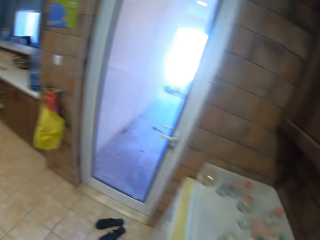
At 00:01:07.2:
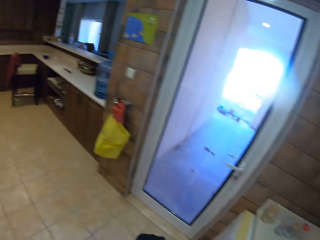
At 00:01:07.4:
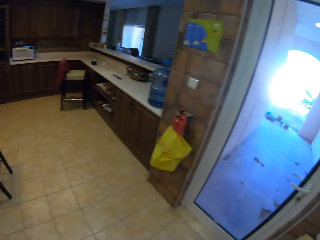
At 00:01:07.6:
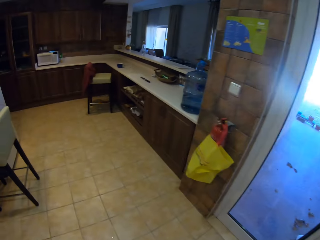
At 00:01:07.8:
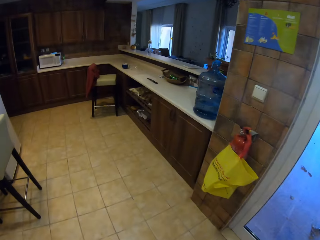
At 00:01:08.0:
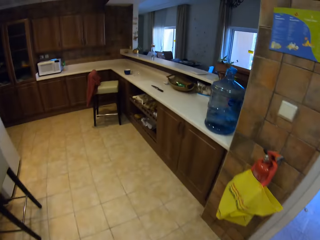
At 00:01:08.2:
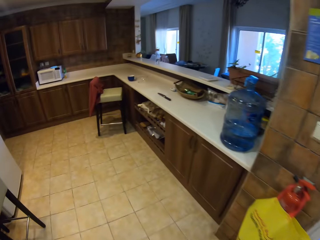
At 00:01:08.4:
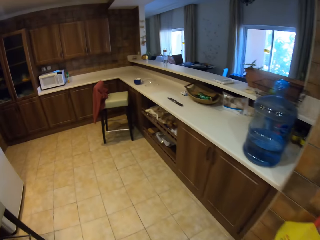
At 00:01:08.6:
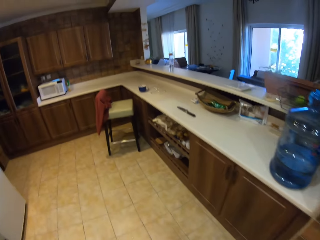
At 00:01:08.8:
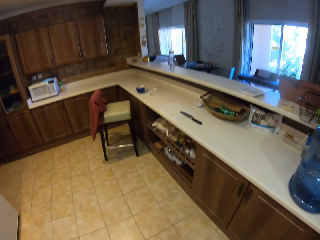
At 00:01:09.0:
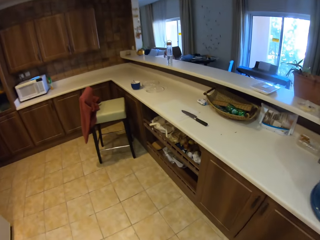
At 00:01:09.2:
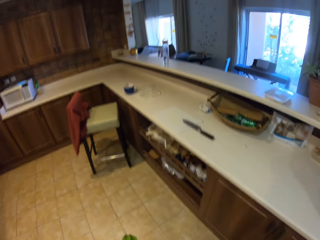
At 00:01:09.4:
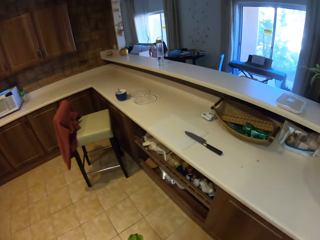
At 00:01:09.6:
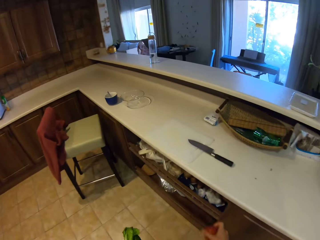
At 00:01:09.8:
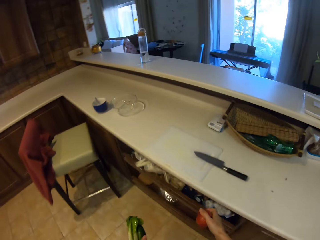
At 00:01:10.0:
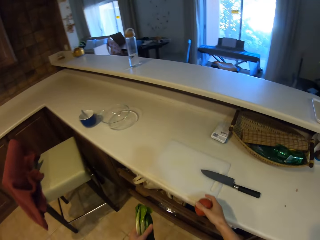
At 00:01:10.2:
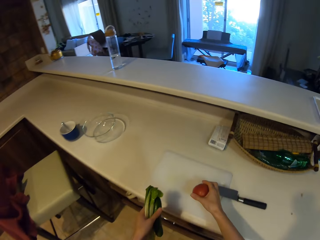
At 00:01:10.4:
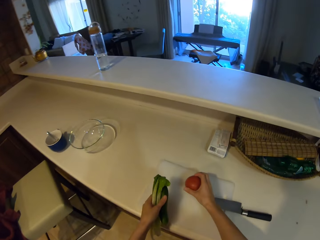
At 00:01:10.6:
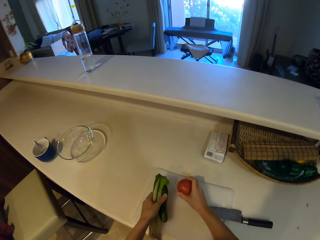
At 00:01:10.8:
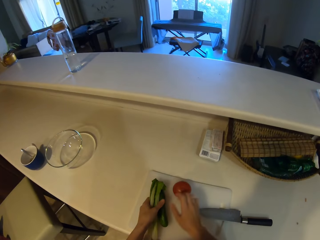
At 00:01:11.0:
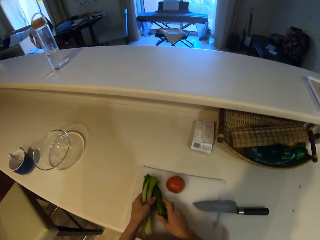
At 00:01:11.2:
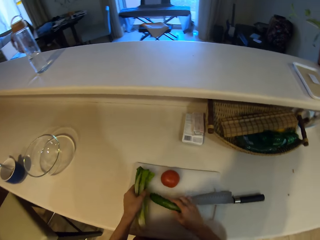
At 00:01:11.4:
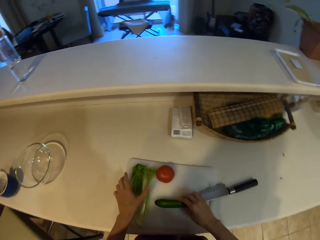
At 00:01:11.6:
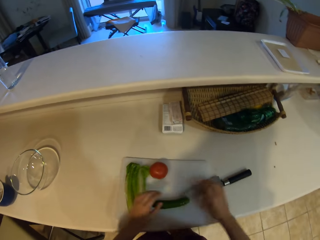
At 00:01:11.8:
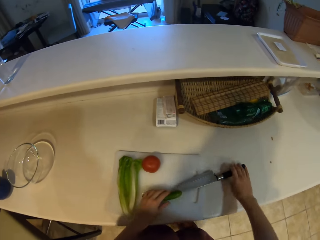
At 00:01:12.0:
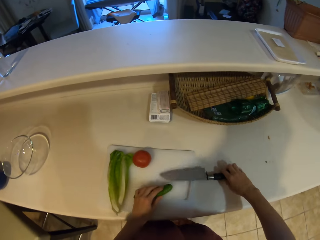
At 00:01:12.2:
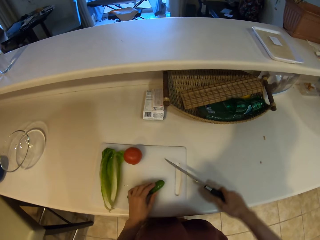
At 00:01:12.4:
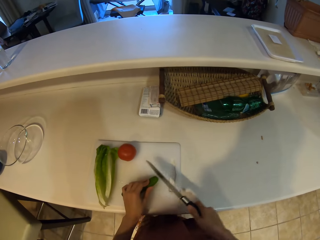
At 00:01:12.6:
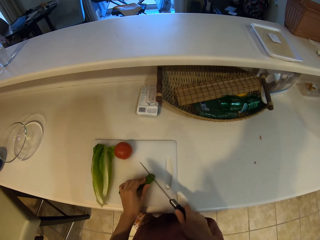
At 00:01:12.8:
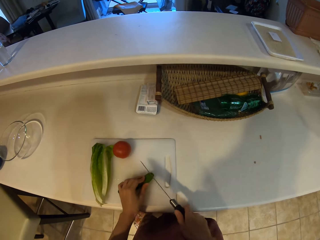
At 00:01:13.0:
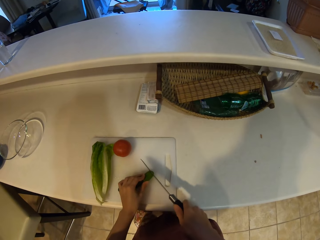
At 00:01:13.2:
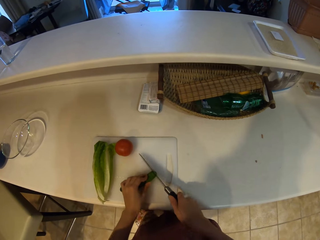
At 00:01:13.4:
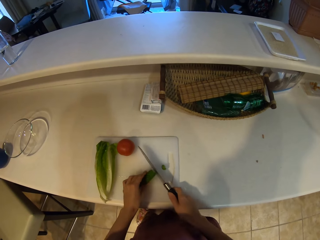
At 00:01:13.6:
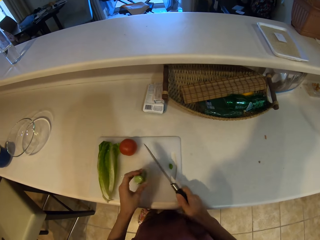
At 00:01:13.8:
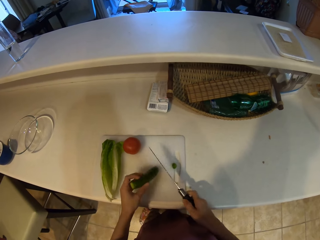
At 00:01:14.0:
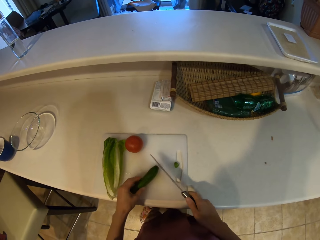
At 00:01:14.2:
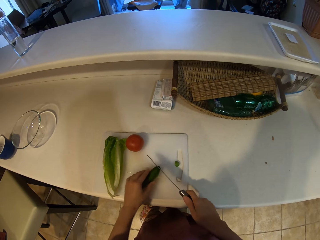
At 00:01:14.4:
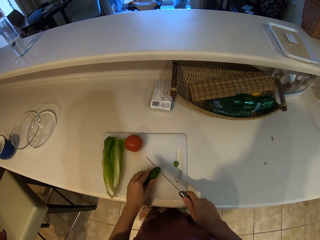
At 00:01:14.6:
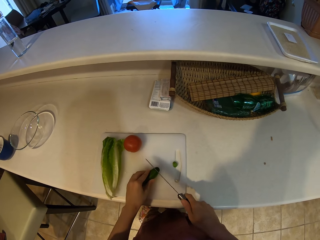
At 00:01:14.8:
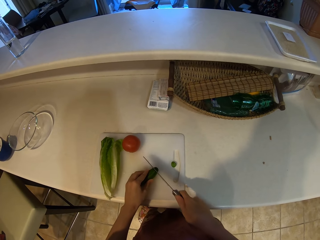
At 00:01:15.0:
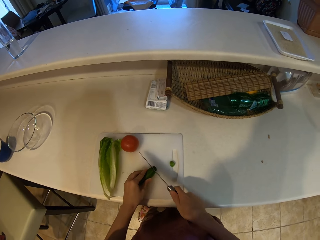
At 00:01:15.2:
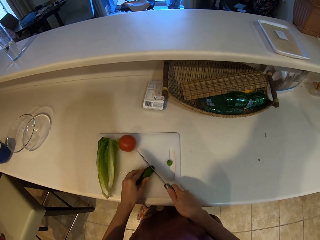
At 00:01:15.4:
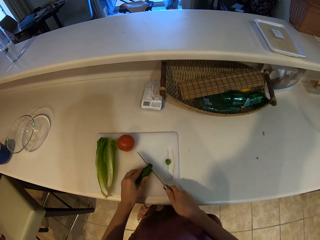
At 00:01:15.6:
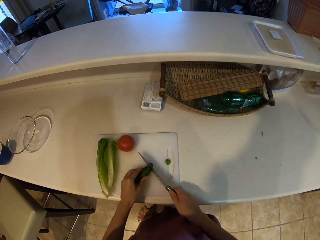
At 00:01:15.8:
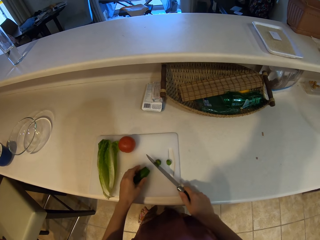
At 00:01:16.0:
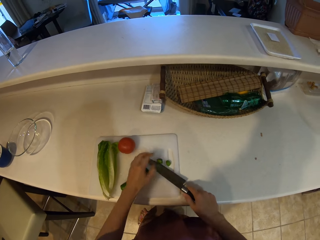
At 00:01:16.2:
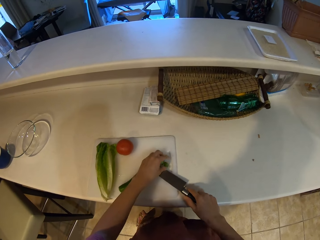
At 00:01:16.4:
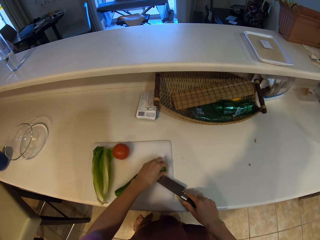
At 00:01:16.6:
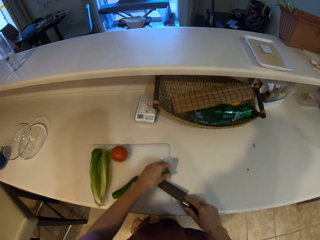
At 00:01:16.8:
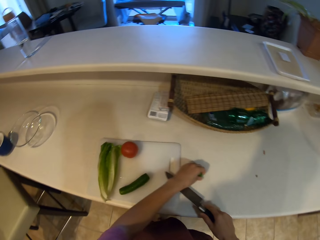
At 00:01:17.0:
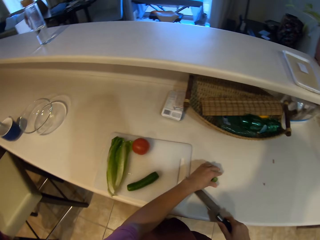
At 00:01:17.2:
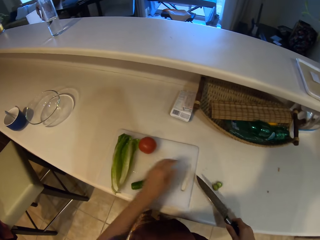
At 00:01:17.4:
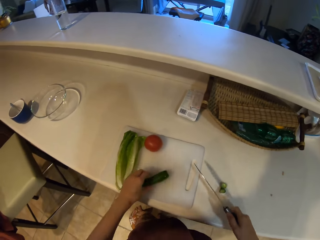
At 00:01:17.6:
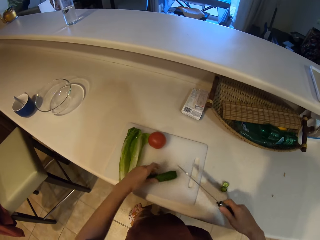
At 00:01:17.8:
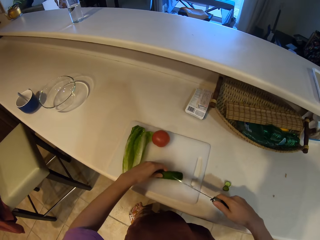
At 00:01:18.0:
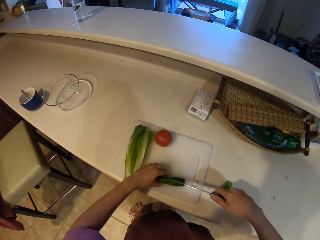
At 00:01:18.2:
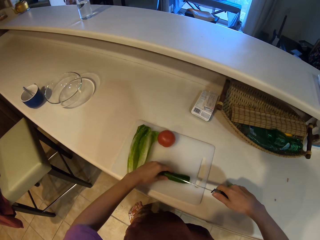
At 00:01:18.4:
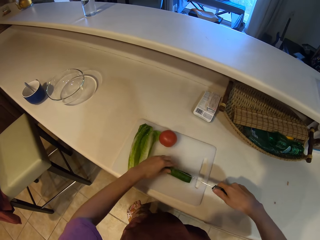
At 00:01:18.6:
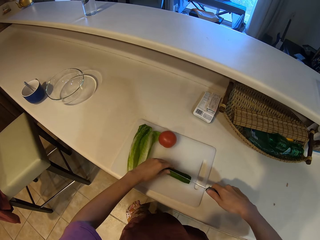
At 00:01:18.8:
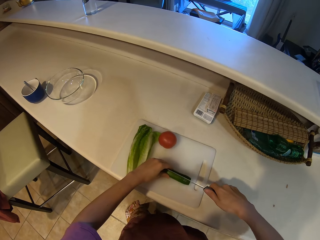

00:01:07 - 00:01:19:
The camera wearer shakes the ingredients. They walk on the floor. They place the ingredients on a chopping board. They move a knife. They cut the cucumber. They hold the knife. They place waste on the countertop.

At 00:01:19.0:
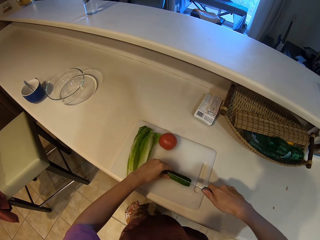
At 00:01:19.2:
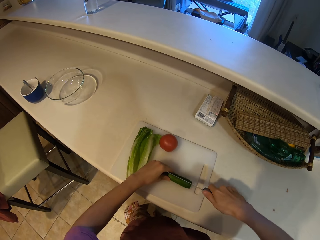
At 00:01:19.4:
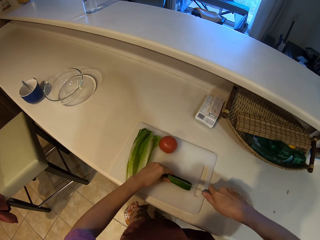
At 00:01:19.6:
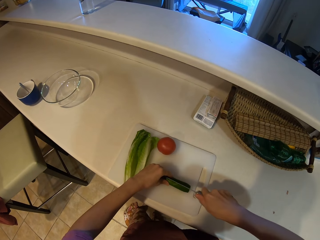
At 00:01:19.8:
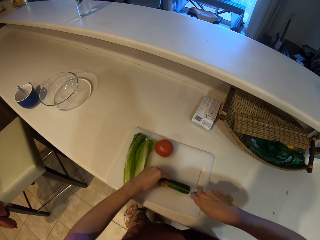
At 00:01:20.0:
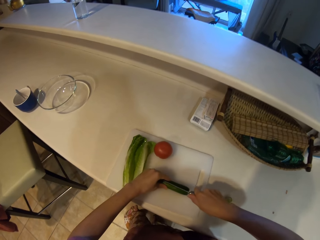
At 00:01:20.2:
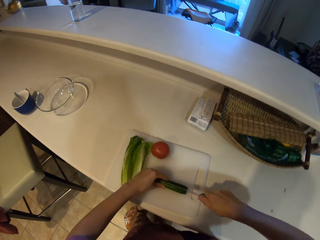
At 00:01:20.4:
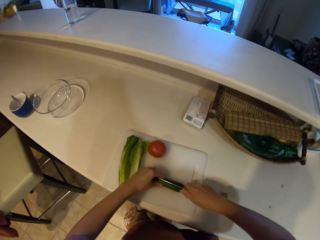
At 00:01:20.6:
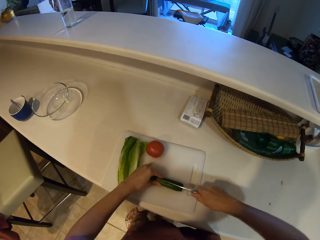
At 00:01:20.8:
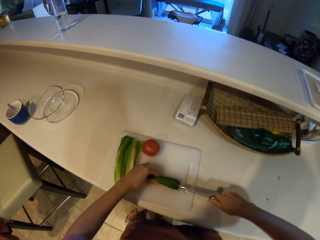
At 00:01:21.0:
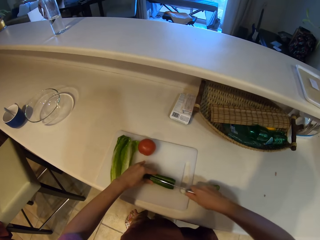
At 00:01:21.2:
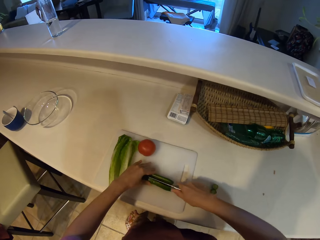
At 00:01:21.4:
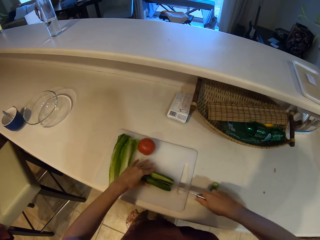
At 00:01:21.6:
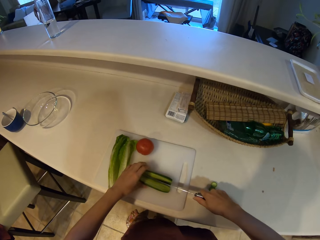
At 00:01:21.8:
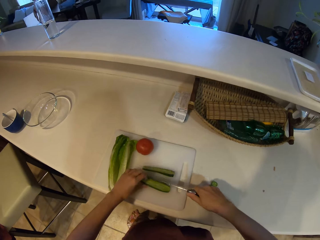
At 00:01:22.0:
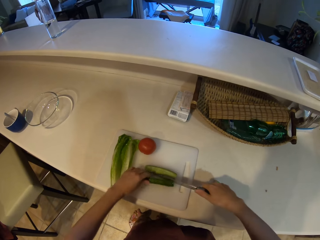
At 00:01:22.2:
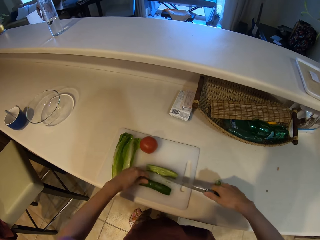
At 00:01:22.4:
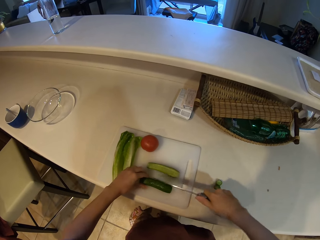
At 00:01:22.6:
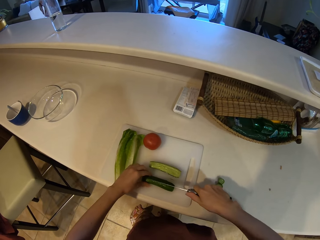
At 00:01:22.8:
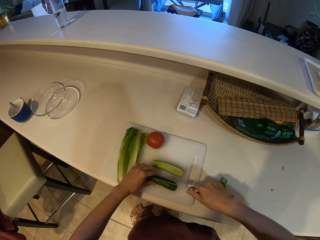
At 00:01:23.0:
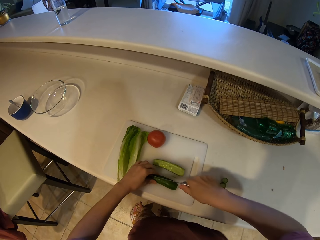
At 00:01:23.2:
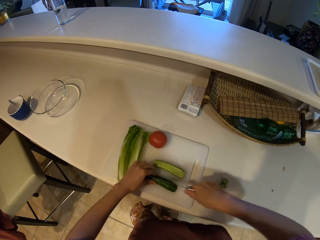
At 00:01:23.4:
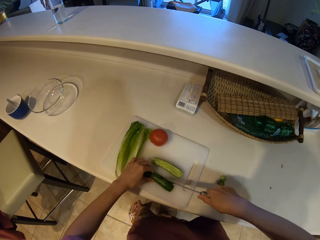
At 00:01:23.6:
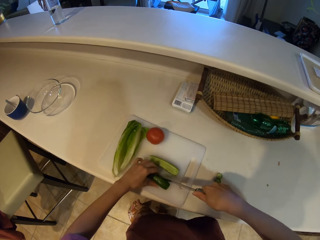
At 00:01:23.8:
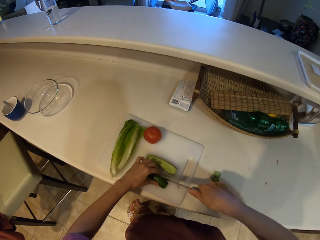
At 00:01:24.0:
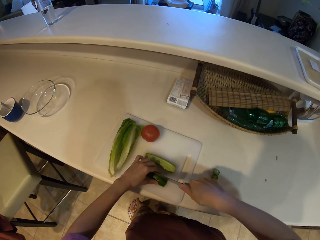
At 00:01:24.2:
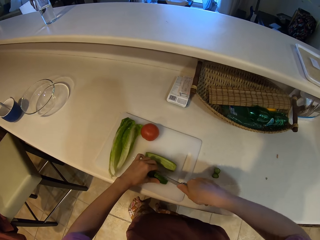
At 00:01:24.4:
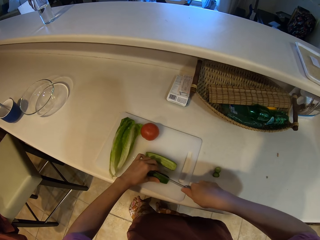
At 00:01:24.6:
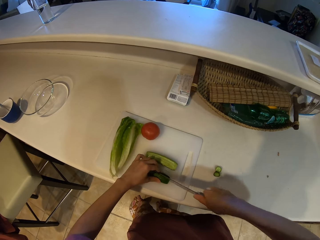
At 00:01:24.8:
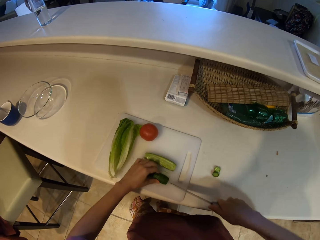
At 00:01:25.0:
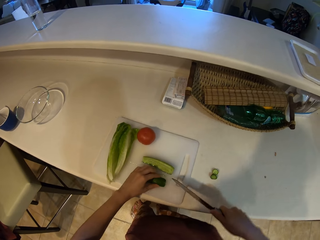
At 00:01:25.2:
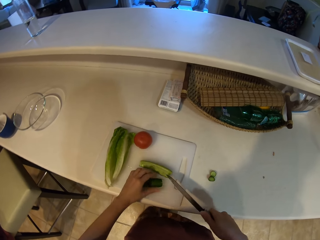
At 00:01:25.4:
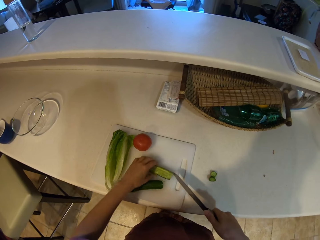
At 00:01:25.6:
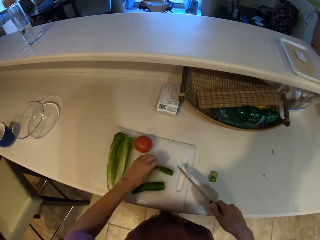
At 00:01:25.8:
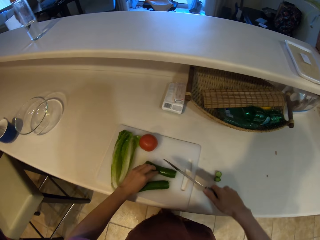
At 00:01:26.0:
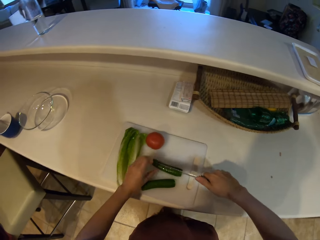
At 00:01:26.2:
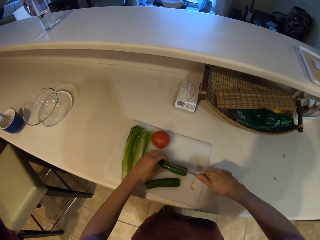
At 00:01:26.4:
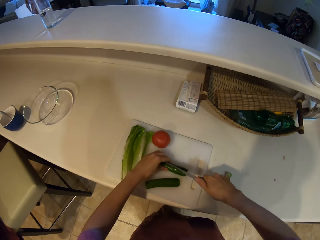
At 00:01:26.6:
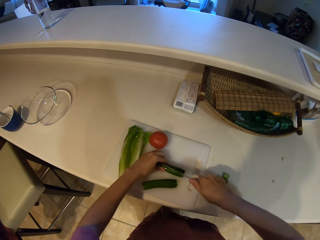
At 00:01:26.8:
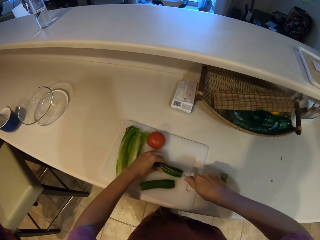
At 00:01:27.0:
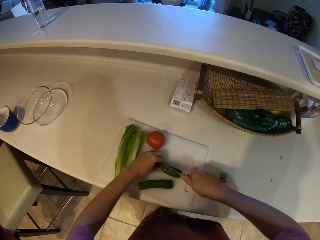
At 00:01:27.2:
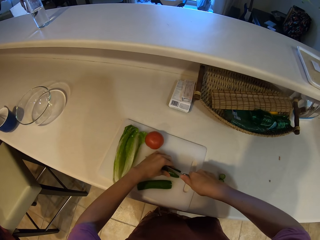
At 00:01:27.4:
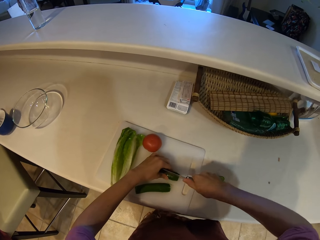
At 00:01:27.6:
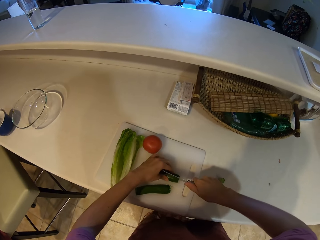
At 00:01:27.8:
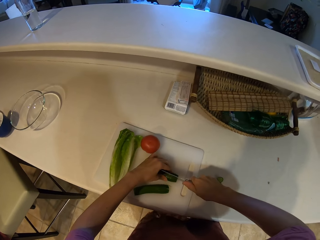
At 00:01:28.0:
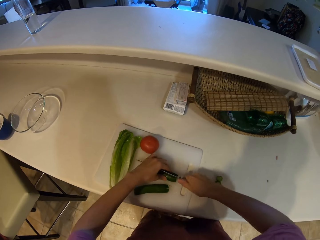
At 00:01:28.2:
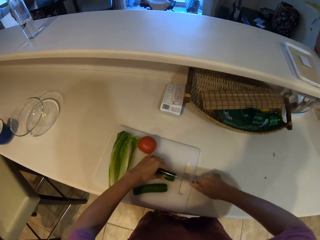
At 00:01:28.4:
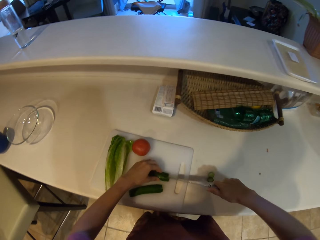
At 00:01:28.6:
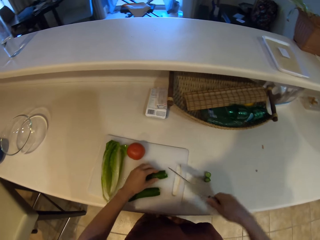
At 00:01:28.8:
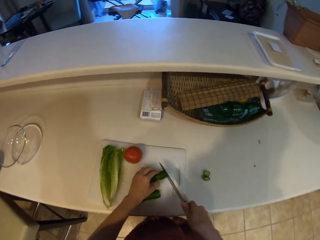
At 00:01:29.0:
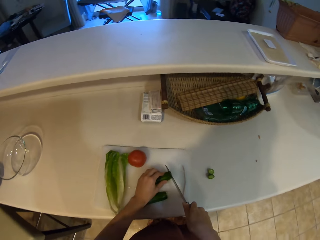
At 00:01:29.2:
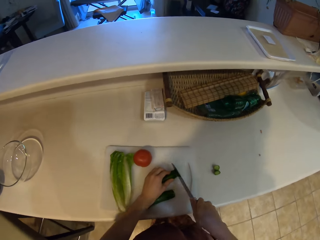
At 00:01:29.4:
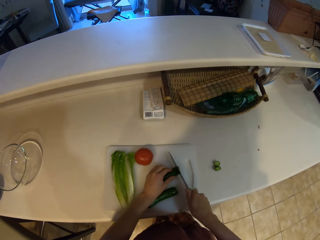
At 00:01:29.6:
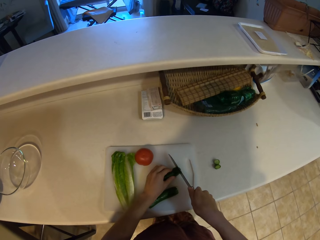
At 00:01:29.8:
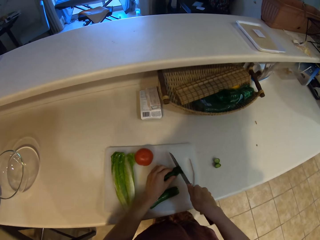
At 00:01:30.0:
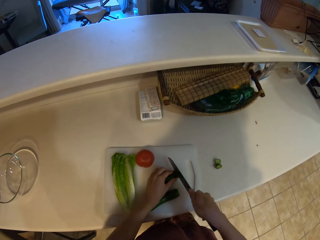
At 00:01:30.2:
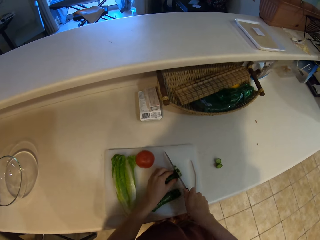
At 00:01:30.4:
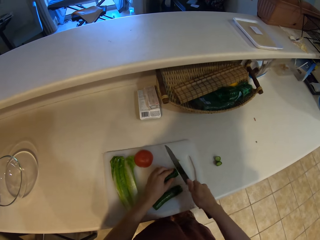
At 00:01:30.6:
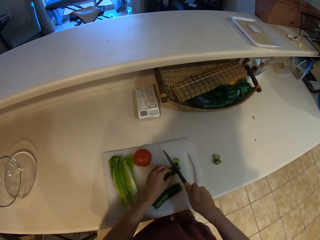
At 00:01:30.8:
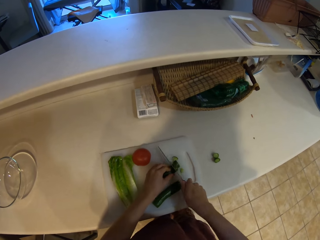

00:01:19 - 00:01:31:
The camera wearer slices the cucumber.
